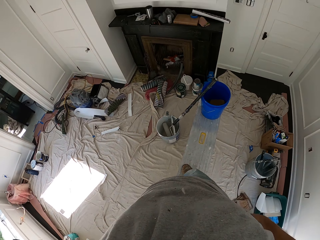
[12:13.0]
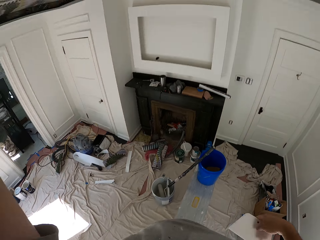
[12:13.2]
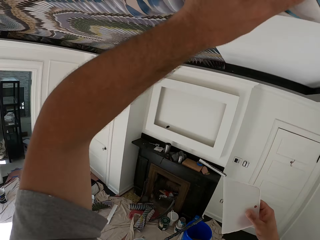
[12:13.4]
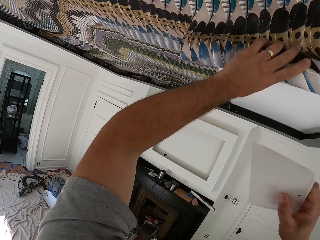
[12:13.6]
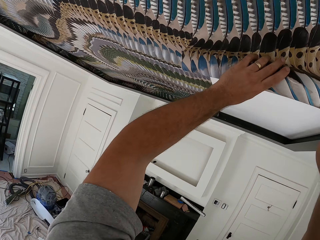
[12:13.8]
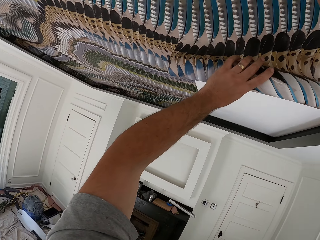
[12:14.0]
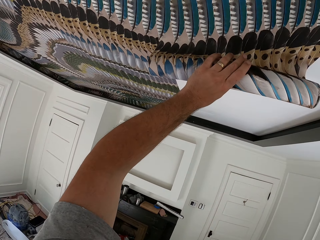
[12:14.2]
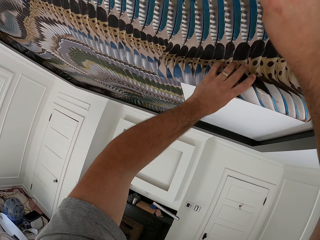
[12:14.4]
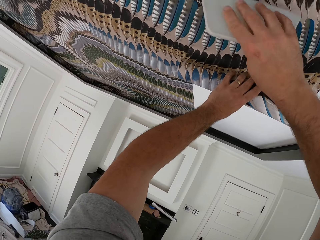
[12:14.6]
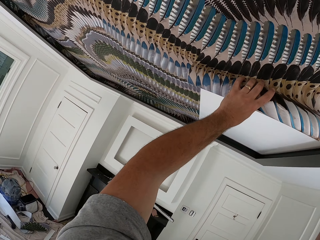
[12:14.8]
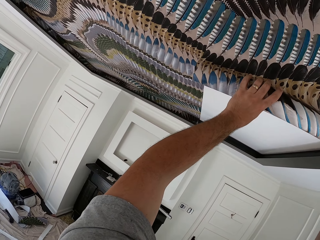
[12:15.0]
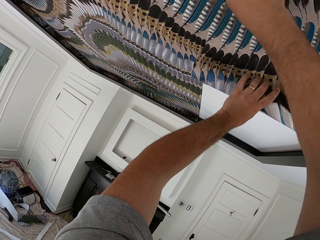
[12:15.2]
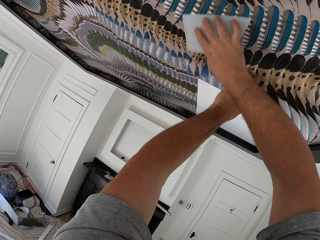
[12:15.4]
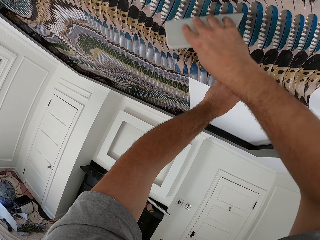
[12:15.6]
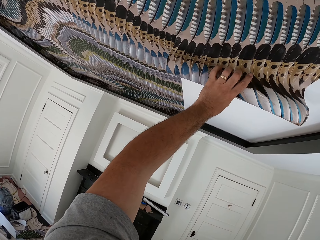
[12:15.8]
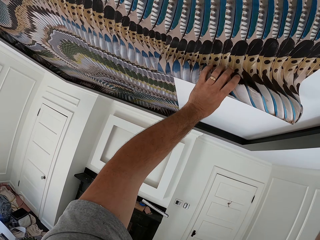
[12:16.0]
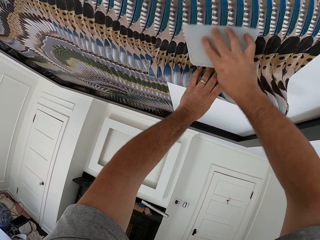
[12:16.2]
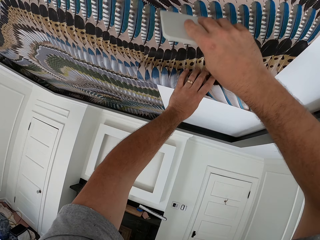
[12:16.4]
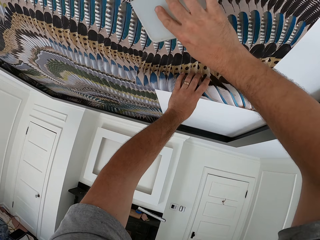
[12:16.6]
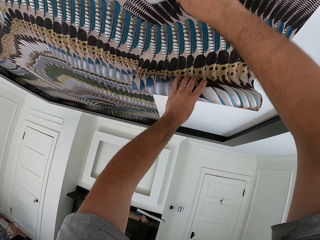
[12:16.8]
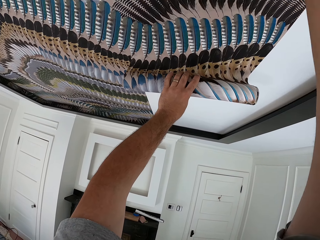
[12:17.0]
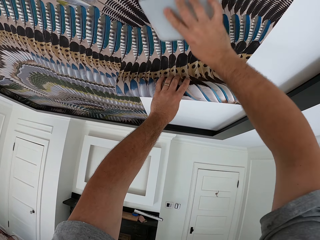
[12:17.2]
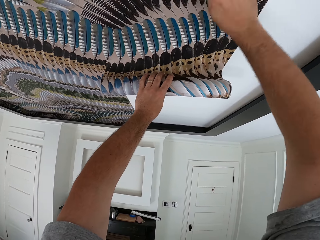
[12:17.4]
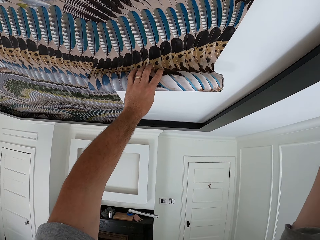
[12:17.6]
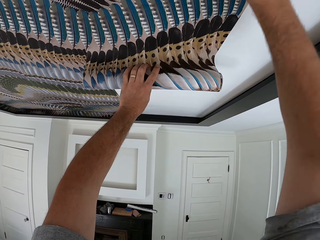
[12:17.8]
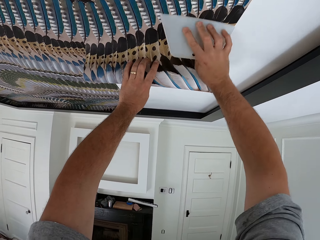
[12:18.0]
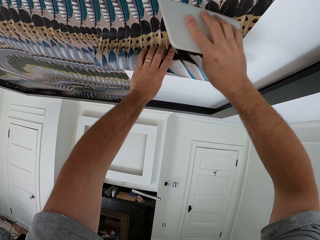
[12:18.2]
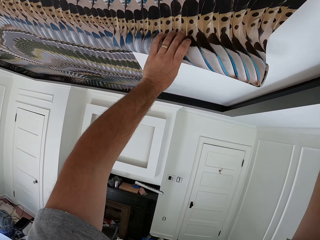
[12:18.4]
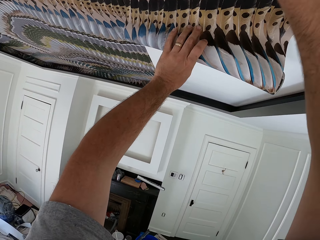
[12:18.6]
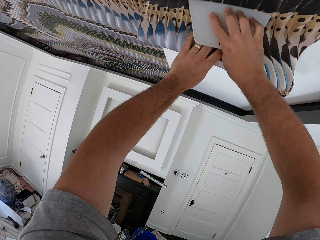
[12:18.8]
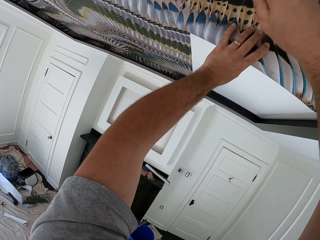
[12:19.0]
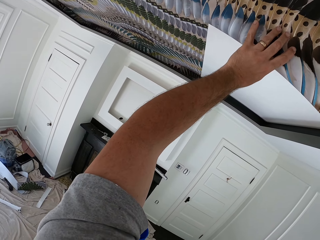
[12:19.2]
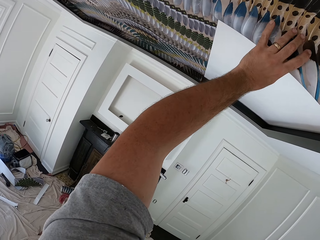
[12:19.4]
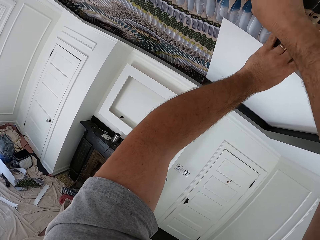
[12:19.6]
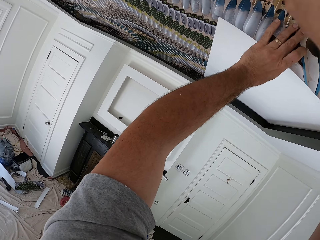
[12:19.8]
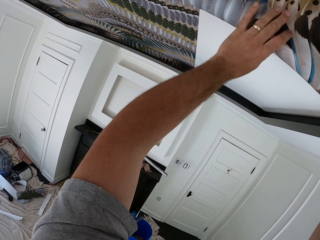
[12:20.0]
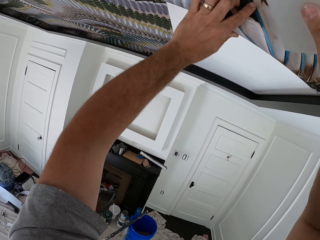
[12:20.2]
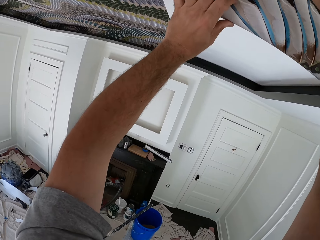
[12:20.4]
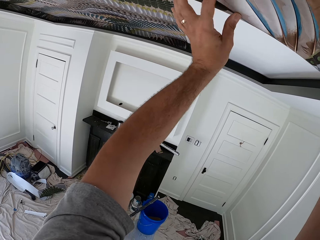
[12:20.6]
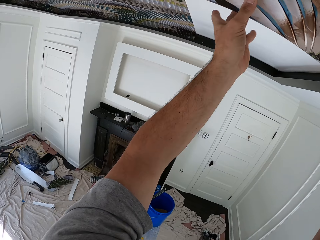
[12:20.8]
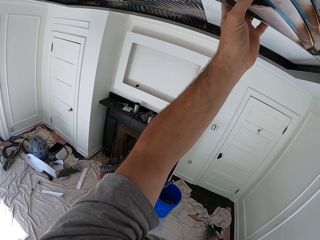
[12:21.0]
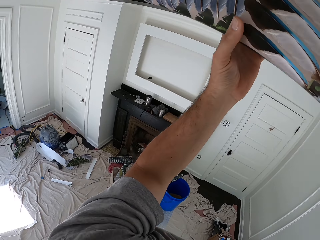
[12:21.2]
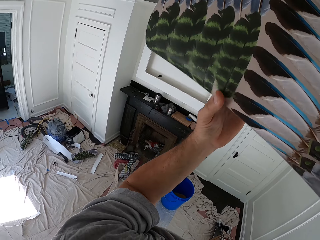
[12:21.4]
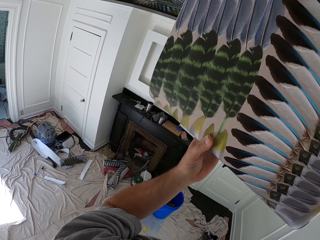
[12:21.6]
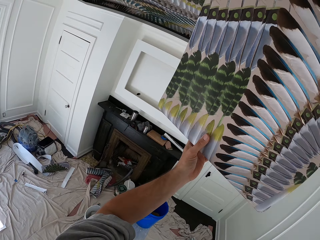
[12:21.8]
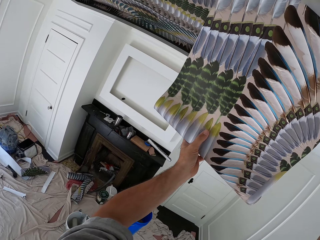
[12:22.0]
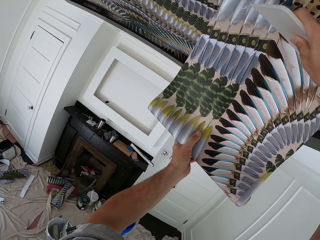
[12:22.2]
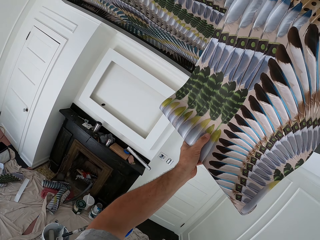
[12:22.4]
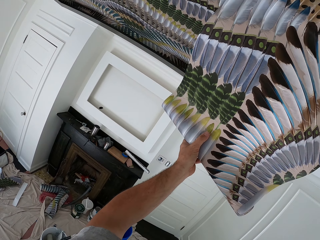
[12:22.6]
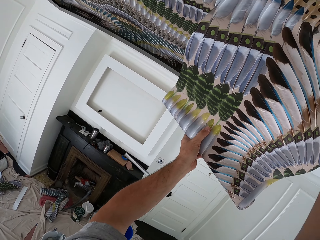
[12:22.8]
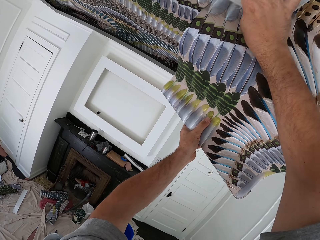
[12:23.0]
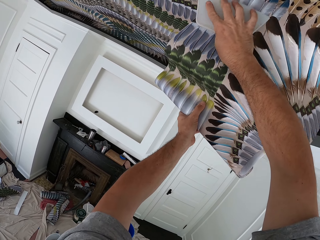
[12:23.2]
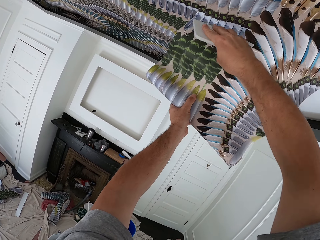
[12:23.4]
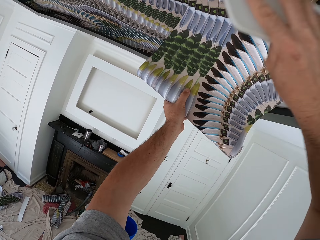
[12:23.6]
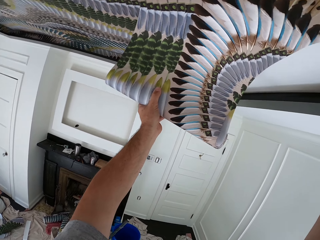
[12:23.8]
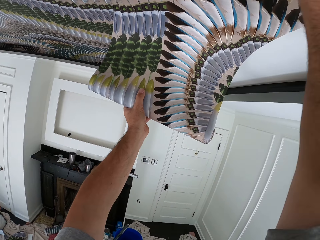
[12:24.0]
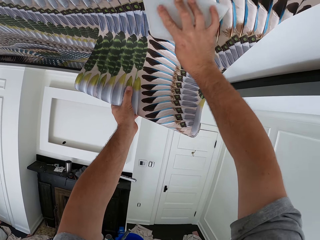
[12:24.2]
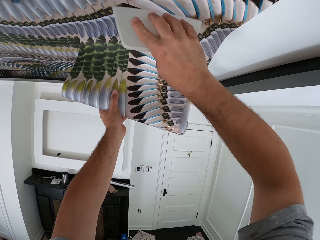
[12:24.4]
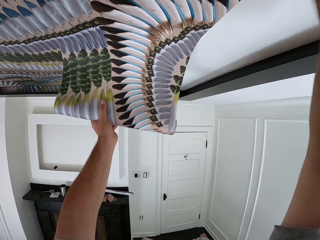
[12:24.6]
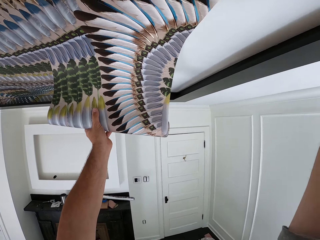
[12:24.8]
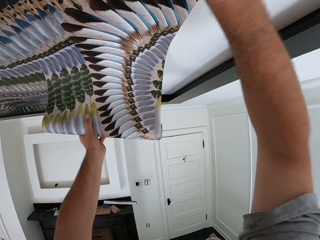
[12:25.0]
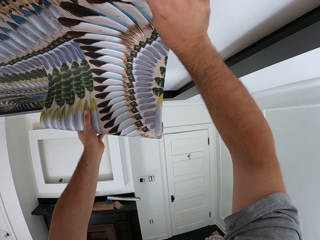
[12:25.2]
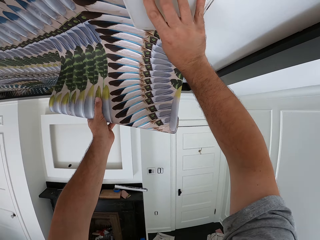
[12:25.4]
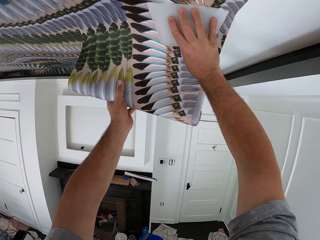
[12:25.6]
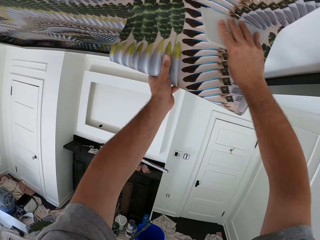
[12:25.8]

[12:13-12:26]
The camera wearer removes a wallpaper smoother or white board from his pocket. He smoothens the wallpaper on the ceiling with the wallpaper smoother. He unfolds the wallpaper. He presses the wallpaper with the white board.

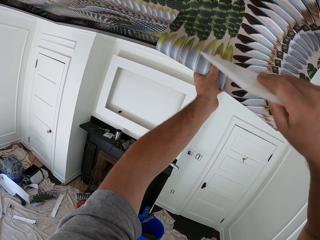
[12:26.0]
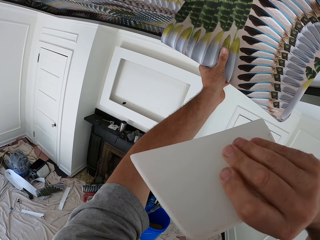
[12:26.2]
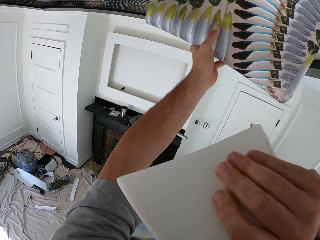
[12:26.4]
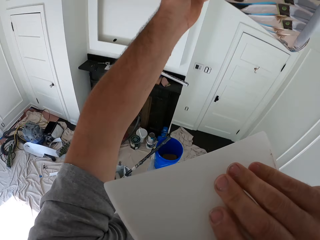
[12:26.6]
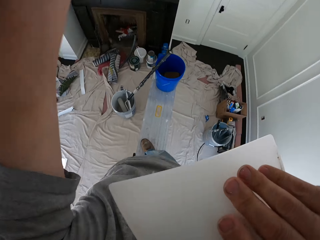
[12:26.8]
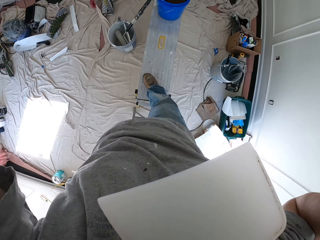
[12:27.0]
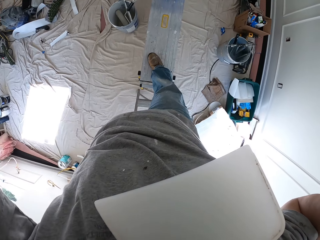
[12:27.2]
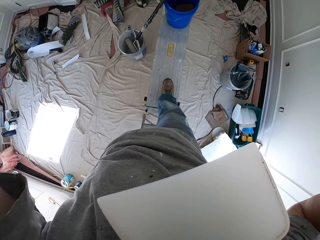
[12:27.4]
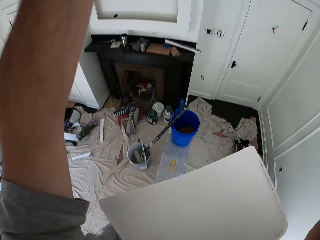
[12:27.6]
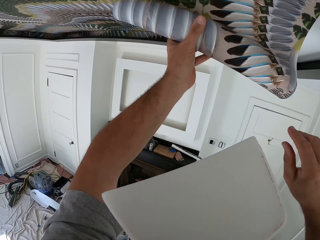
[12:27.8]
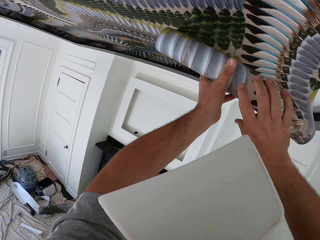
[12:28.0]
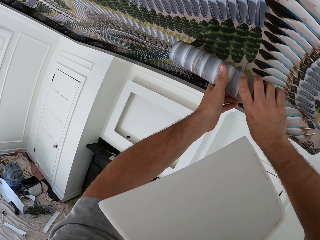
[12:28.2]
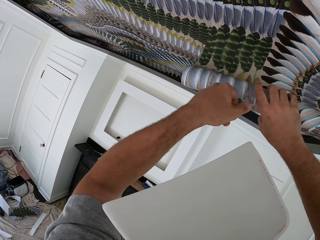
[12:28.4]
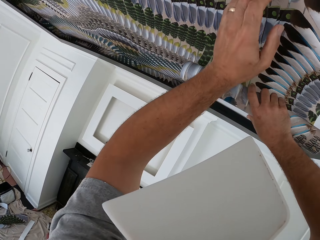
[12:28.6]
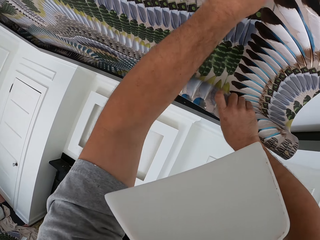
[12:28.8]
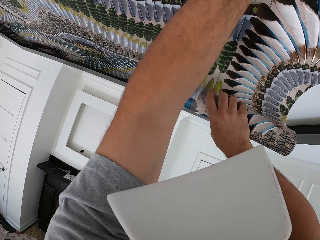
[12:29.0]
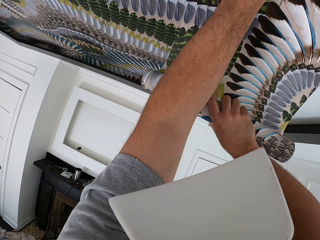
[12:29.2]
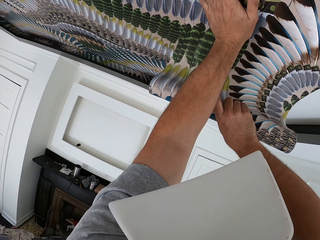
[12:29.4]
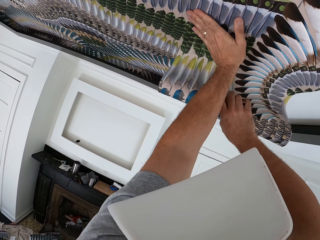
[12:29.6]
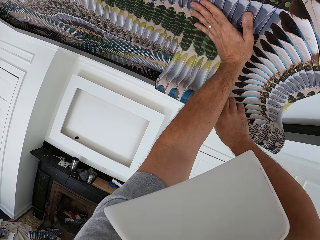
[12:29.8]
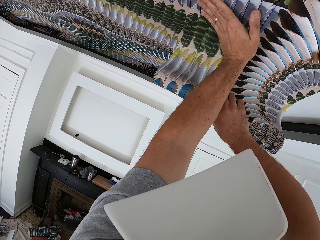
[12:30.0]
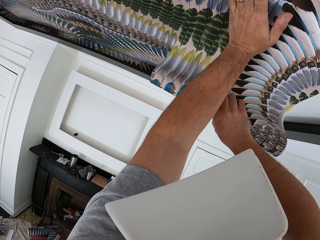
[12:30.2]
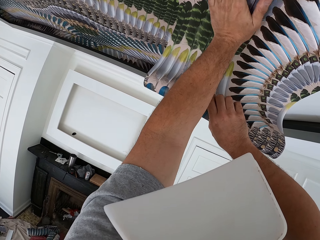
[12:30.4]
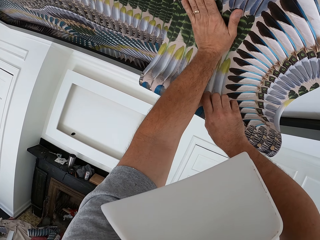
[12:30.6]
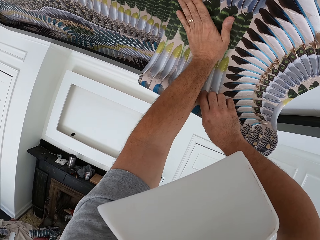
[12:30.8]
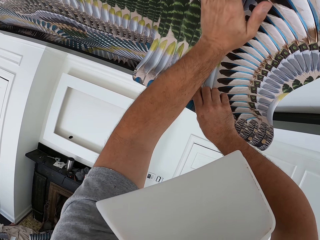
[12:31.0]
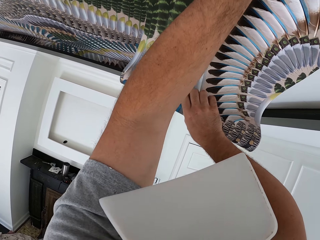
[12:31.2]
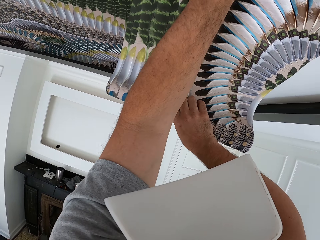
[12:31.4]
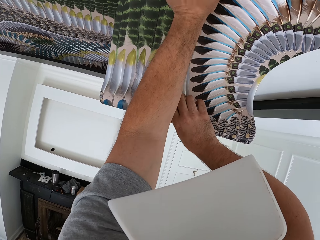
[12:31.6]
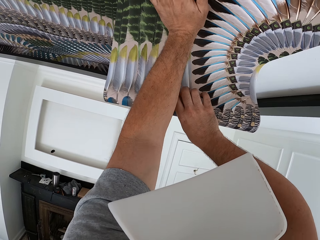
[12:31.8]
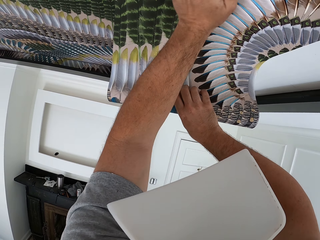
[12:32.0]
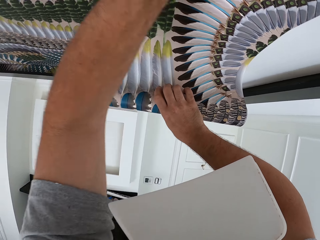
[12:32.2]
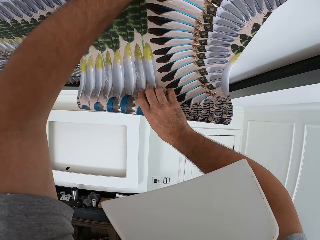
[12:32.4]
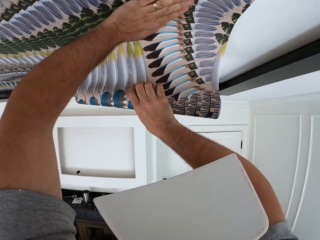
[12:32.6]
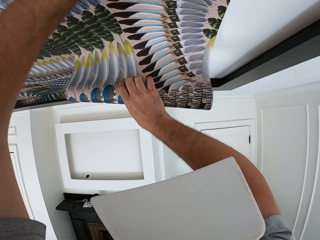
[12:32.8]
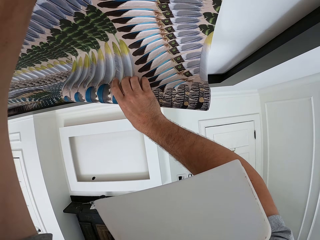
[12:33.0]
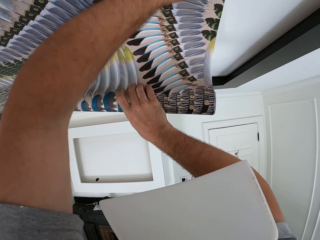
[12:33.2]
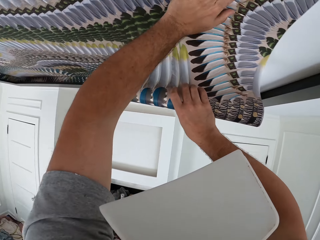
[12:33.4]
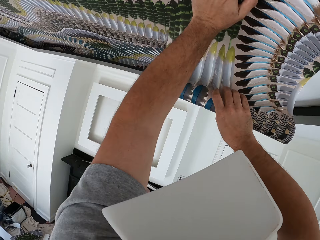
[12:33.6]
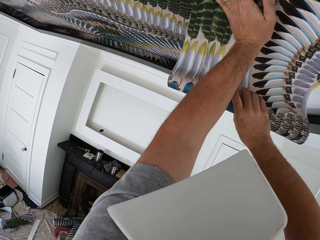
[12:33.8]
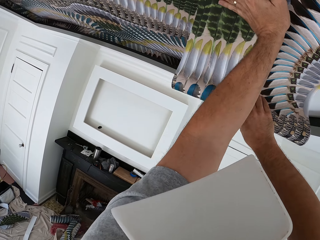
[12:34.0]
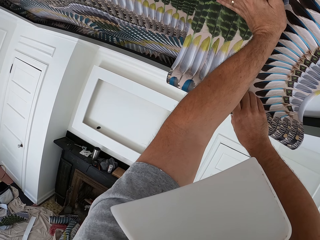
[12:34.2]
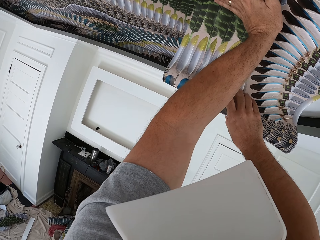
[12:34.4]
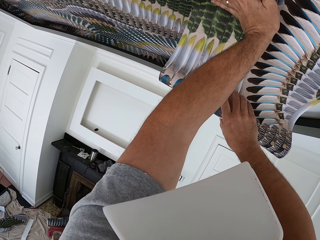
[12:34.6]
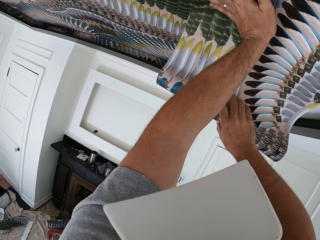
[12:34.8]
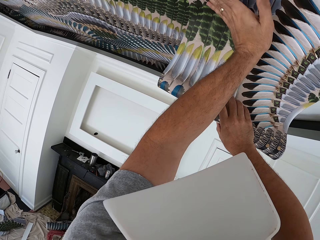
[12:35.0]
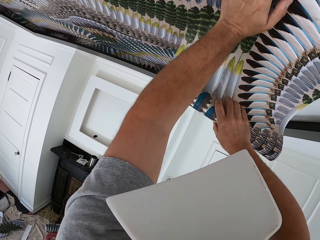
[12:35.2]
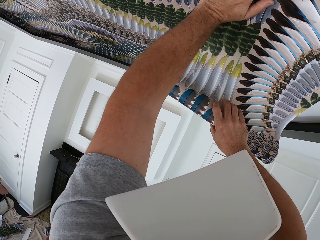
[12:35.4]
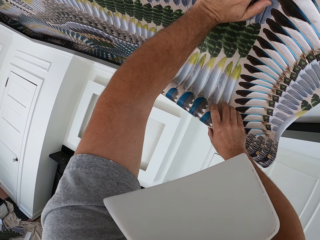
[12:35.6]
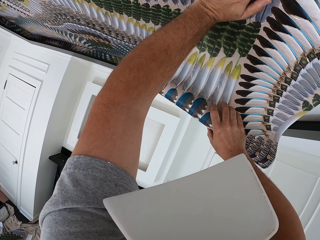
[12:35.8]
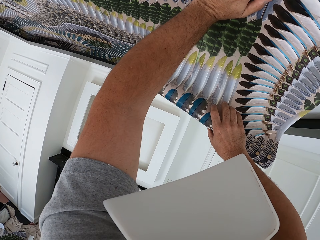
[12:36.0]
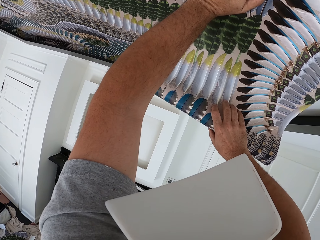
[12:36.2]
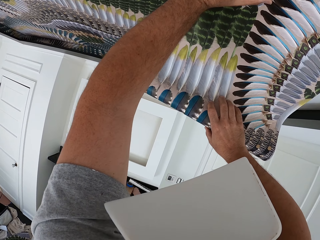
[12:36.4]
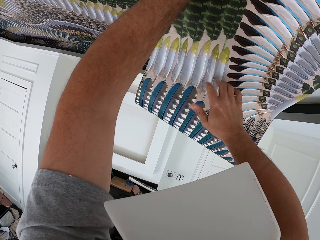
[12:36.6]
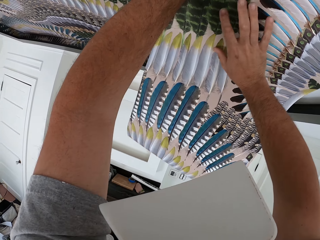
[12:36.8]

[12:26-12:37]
The camera wearer puts the wallpaper smoother or white board in his mouth. He holds the white board with his mouth. He unfolds the wallpaper. He applies the wallpaper on the ceiling. He presses the wallpaper with his hand.
